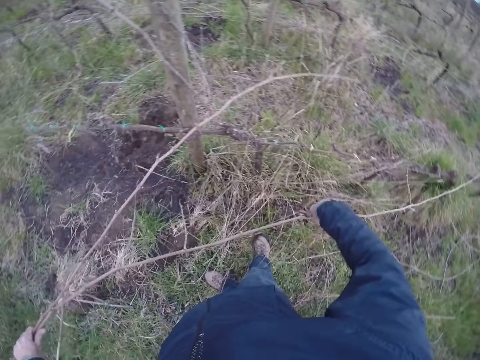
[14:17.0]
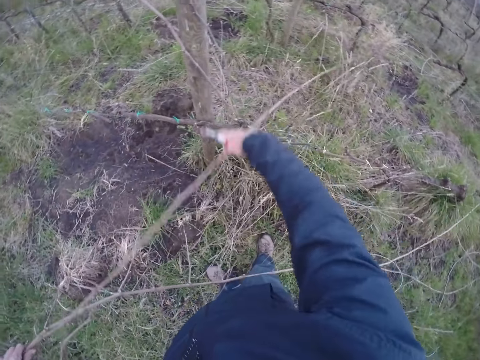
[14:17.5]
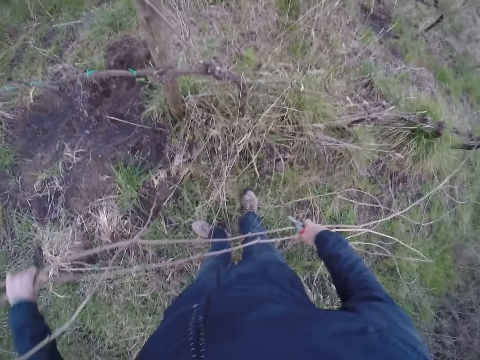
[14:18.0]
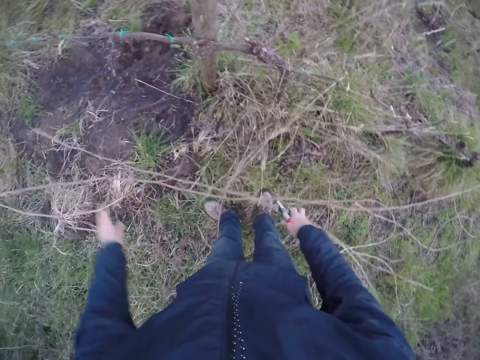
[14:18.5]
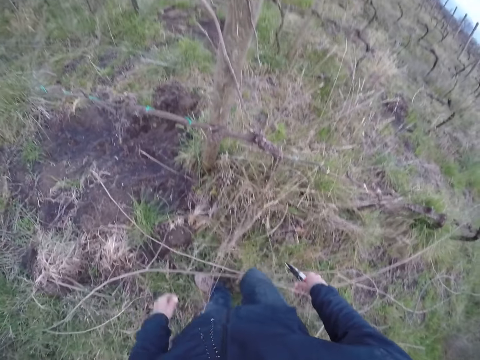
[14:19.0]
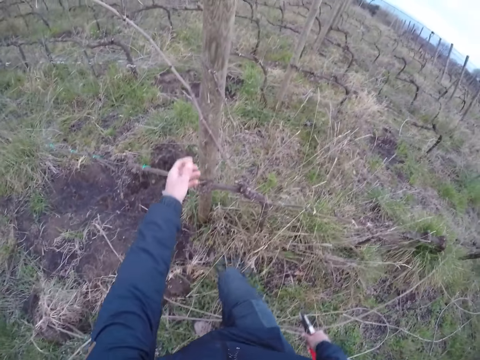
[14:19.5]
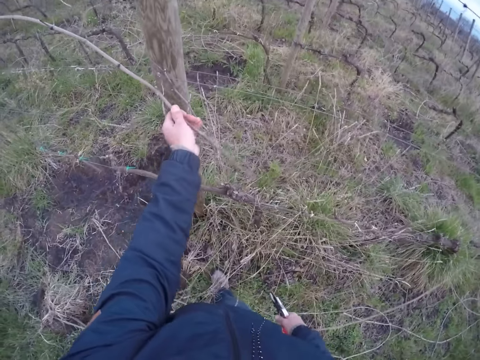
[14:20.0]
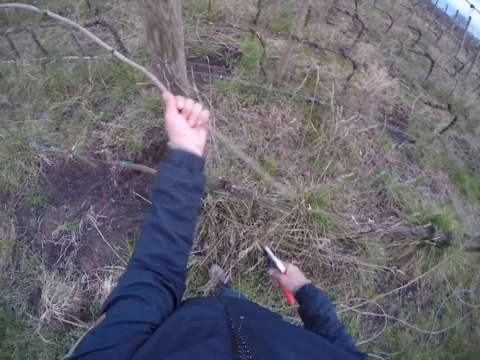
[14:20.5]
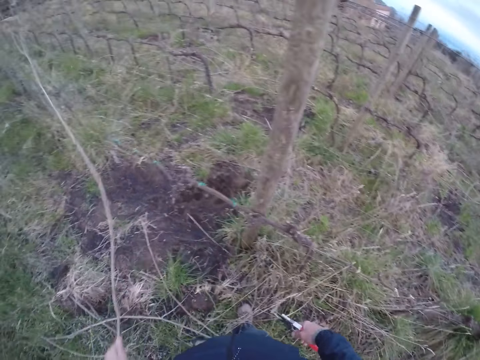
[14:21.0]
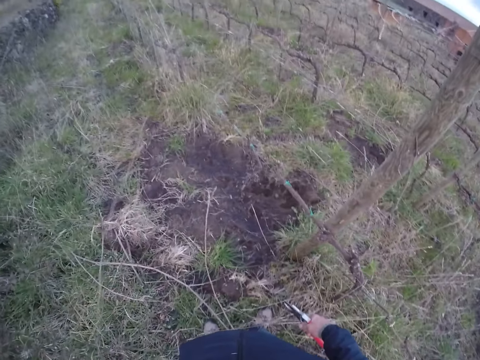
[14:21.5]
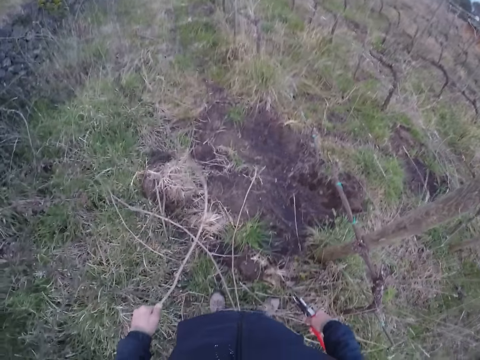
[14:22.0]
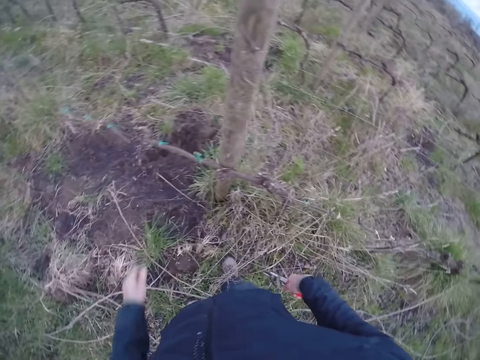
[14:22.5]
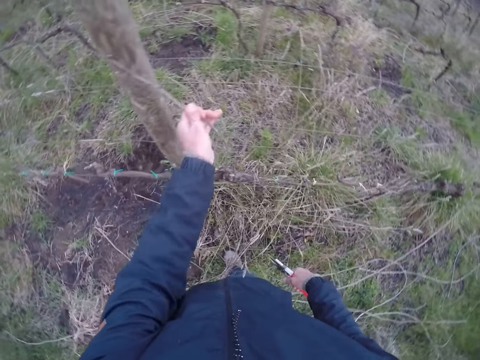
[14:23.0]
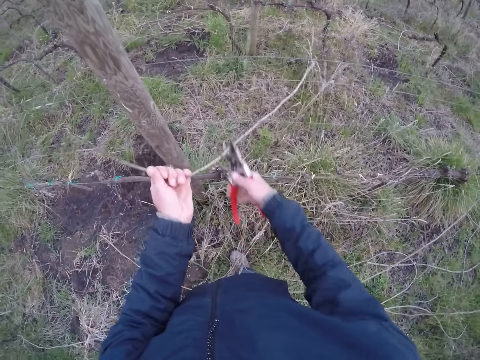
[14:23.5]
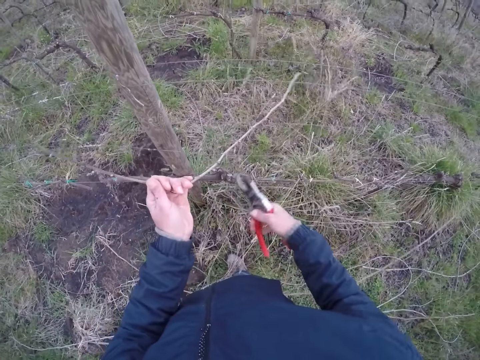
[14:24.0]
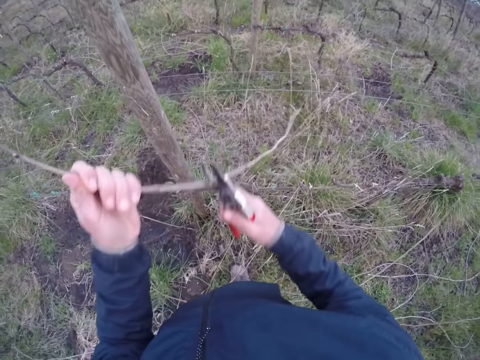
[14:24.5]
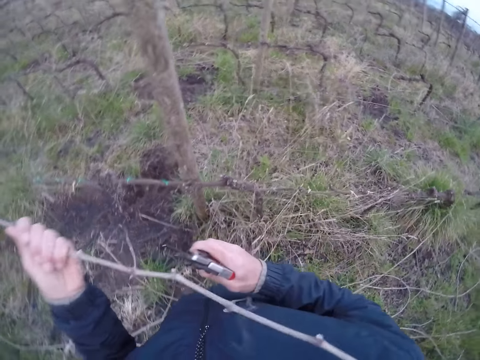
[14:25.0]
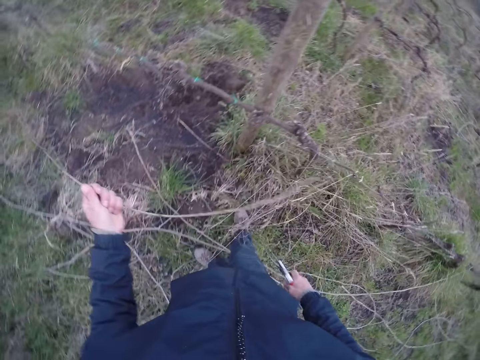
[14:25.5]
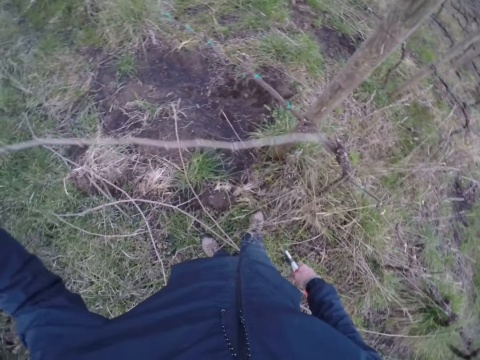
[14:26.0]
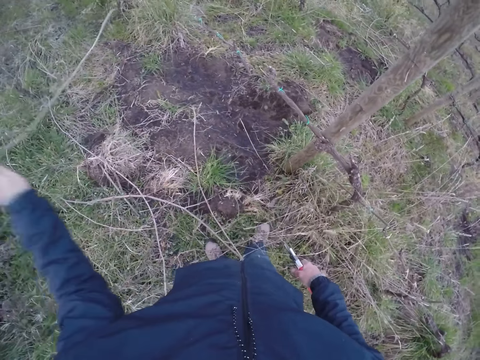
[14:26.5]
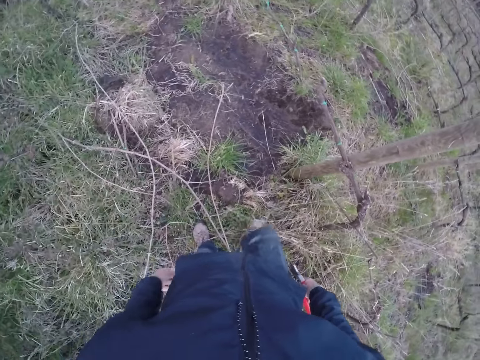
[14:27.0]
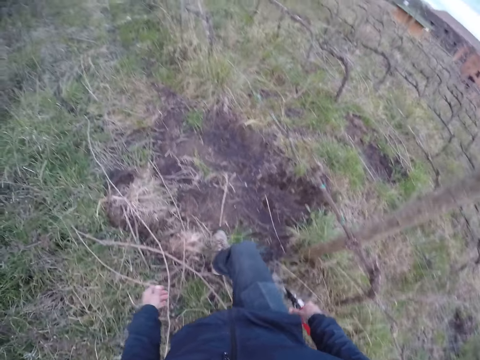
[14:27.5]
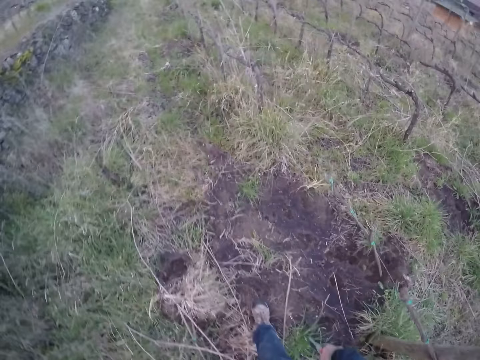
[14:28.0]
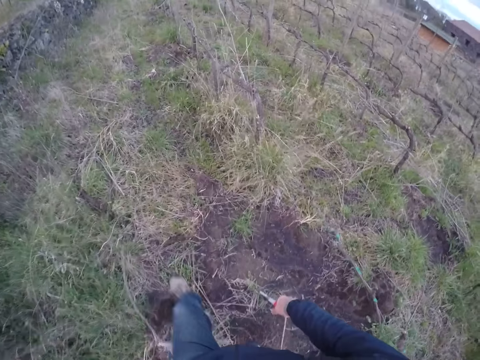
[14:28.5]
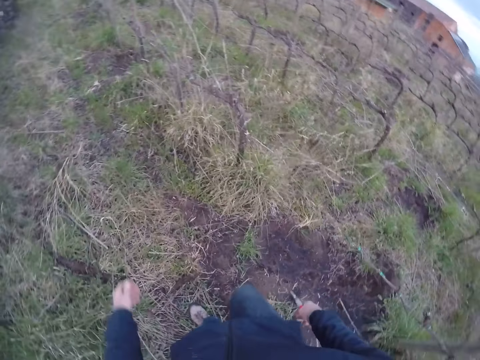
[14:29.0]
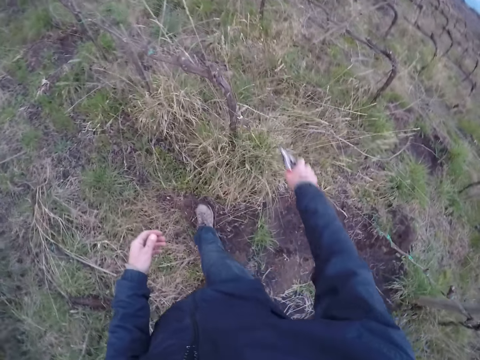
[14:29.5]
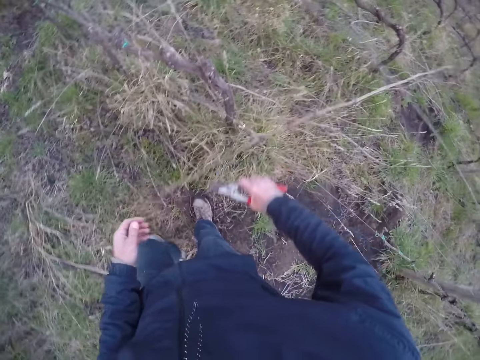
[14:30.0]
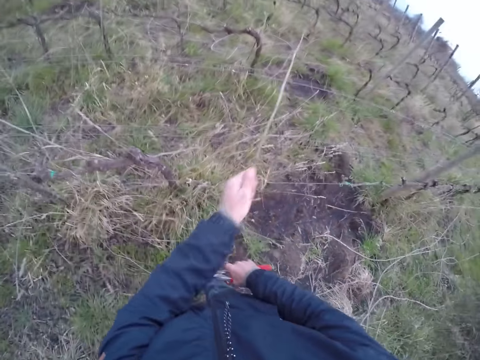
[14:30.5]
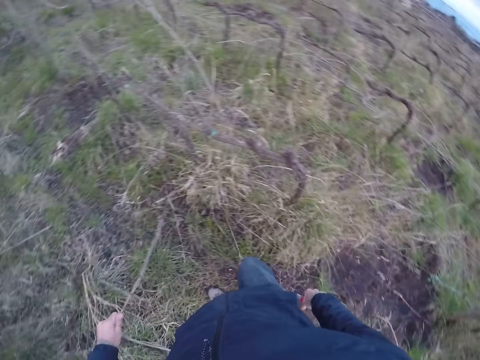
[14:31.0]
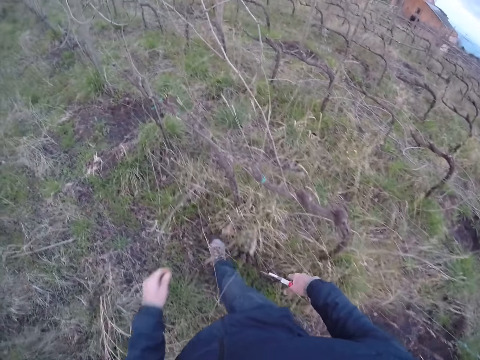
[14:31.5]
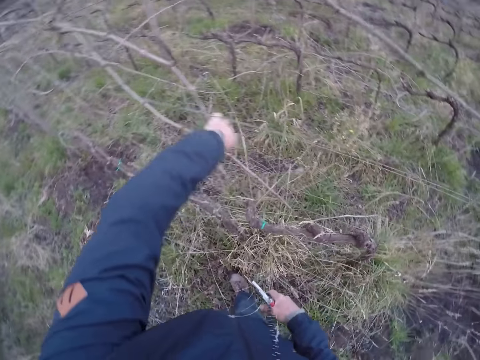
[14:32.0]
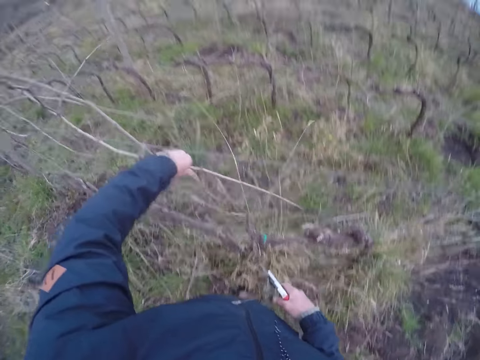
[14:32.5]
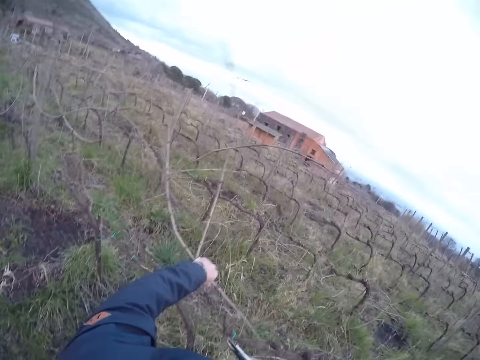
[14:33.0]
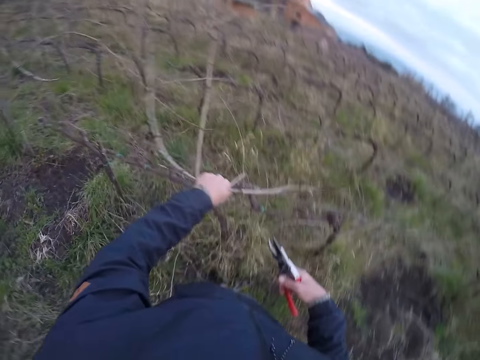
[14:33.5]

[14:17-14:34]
The camera wearer pulls the twigs from the barb wire with his right hand. He drops the twig on the ground with both hands. He pulls a twig from the barb wire with his left hand and drops the twig on the ground with his left hand. He pulls a twig from the barb wire with his left hand. He cuts branches with scissors. He pulls the twig with the pair of pliers in his right hand. He drops the twig on the ground with his left hand. He walks to the barb wire. He pulls a twig from the barb wire with his left hand. He drops the twig on the ground with his left hand. He walks. He pulls some twigs from the barb wire with his left hand.

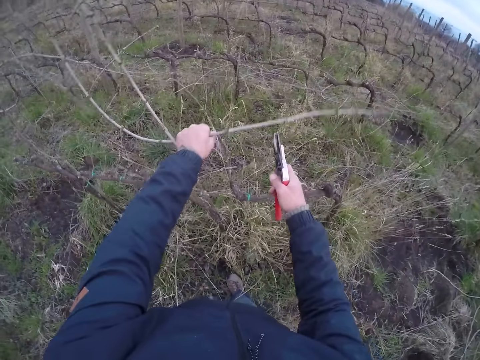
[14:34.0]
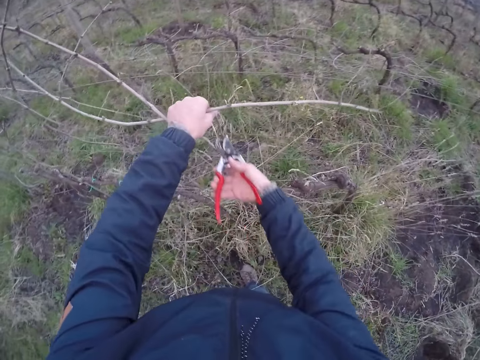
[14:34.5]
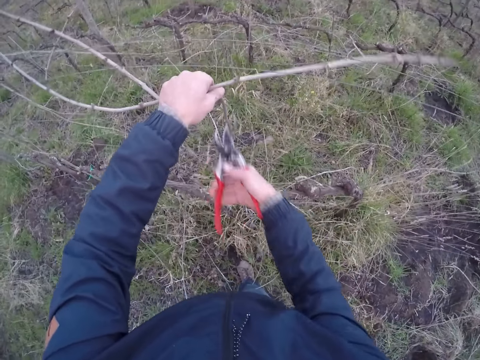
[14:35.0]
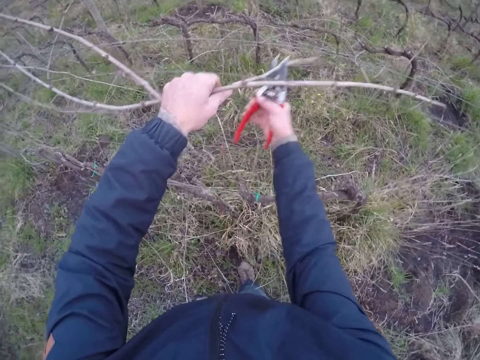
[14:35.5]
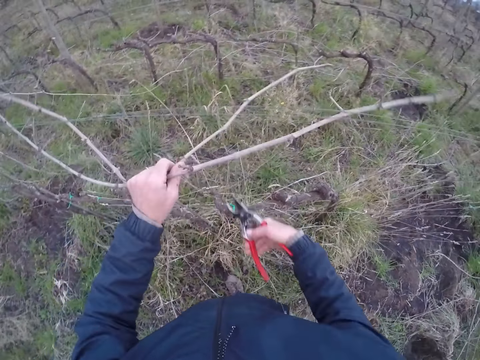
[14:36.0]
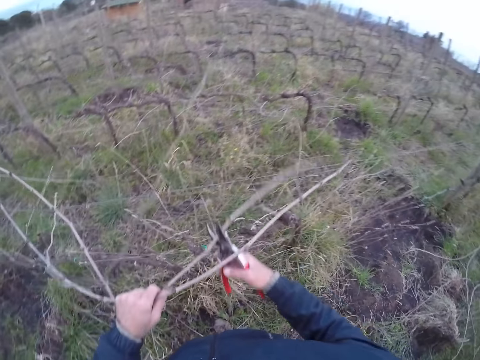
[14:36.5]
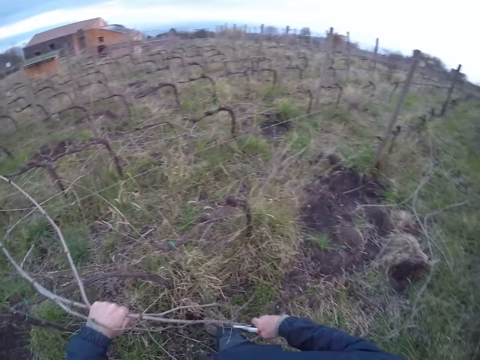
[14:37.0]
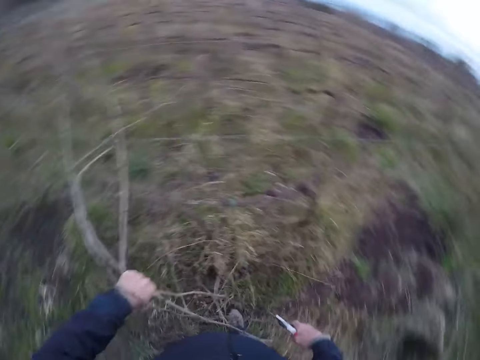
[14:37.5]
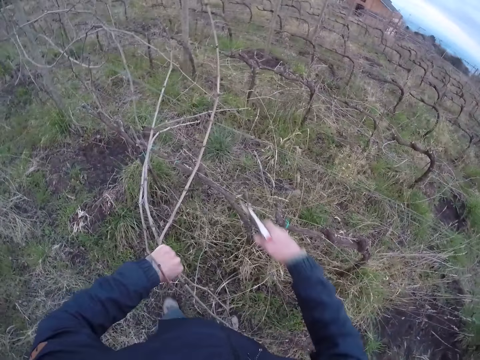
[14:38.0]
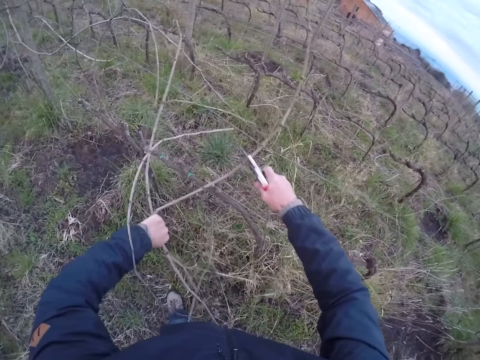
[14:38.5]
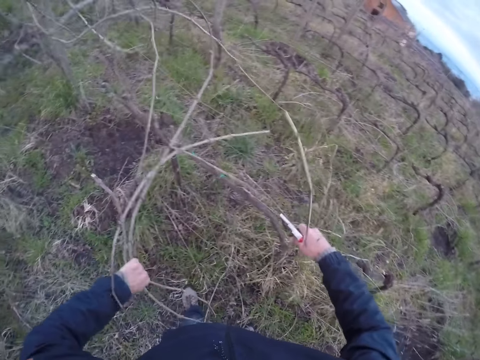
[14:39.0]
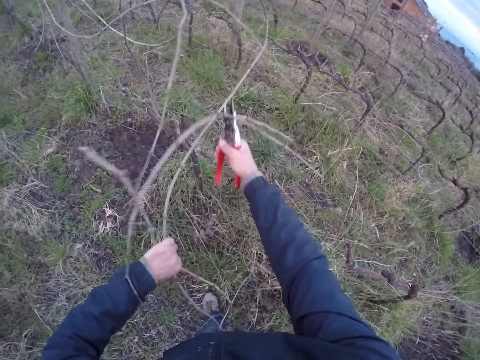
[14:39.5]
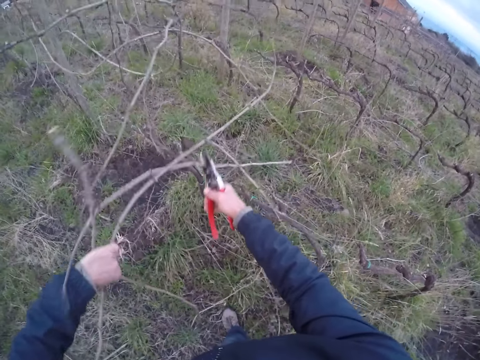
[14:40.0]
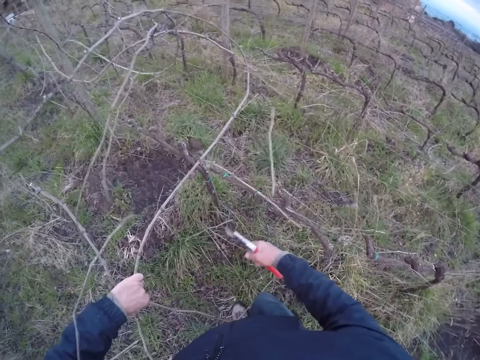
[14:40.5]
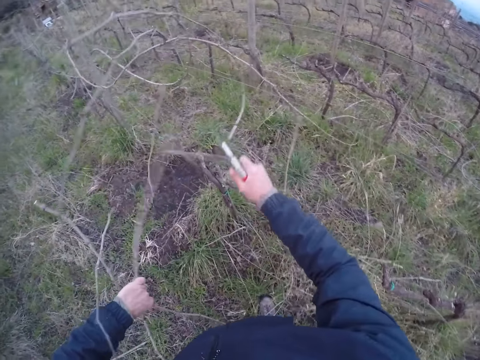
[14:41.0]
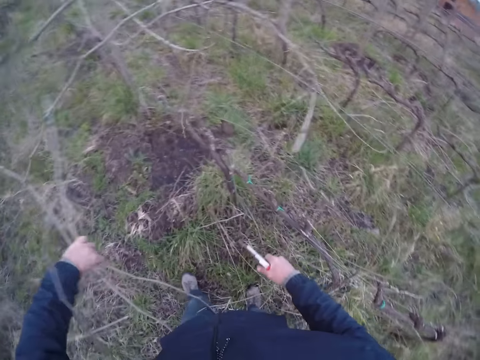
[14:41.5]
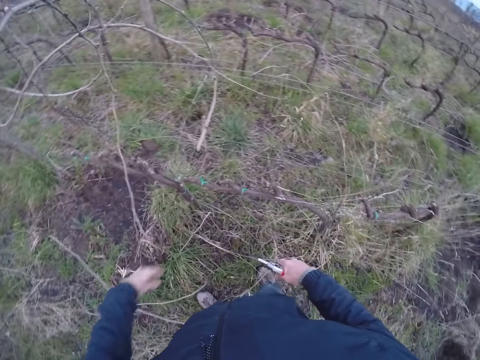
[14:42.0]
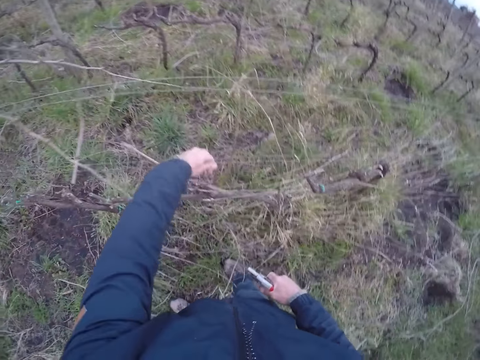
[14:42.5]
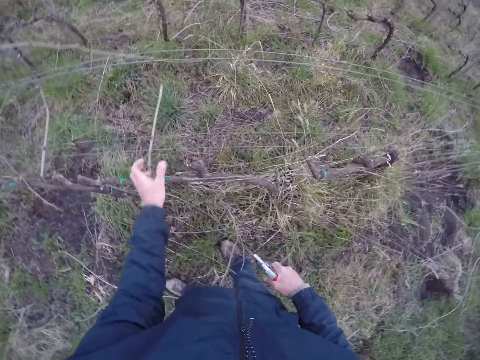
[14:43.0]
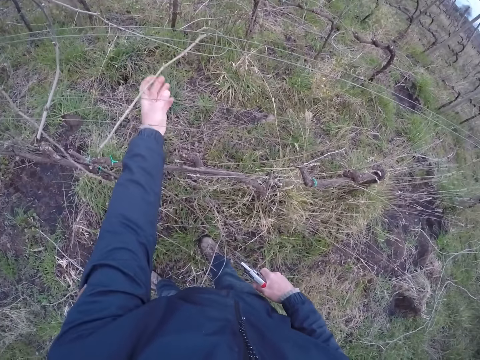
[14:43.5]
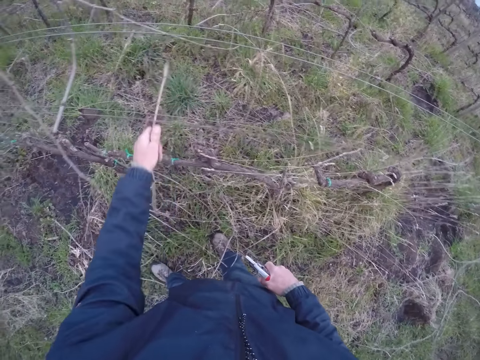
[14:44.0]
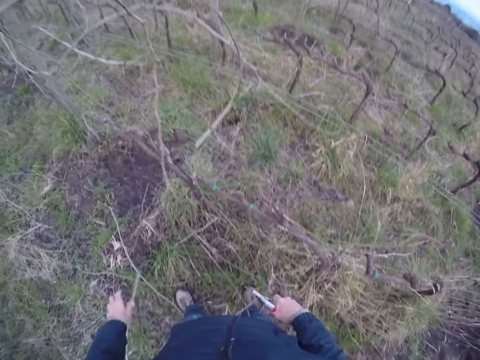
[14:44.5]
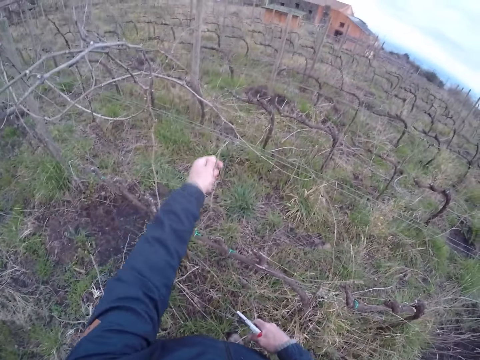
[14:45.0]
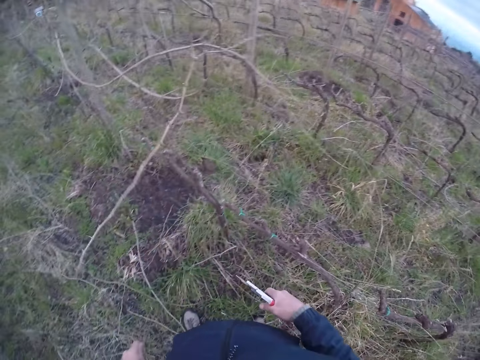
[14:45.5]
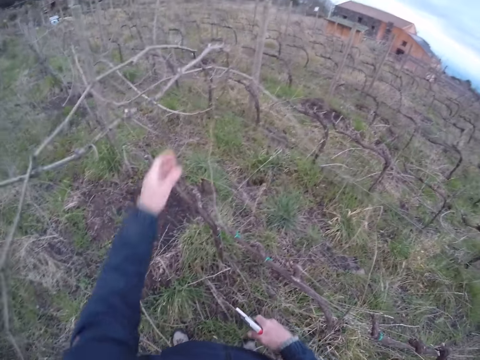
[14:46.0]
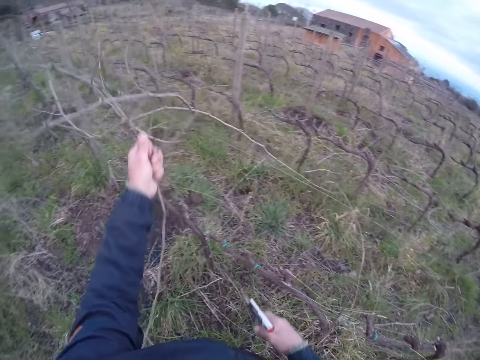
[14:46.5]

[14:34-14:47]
The camera wearer cuts the twigs or branches from the barb wire with the pair of pliers or scissors in his right hand. He cuts the branches with the scissors repeatedly. He drops the twigs on the ground with his left hand. He removes a twig from the barb wire with his left hand. He throws the branches down. He removes a twig from the barb wire with his left hand again. He pulls a twig from the barb wire with his left hand.
